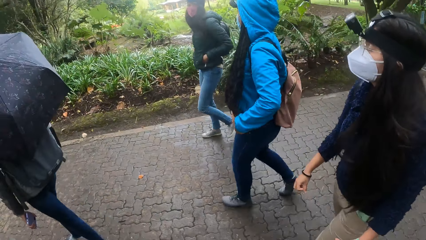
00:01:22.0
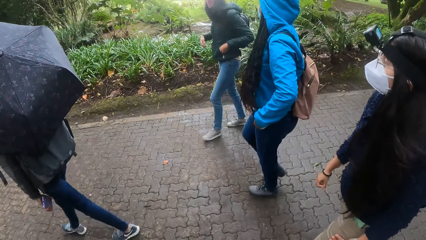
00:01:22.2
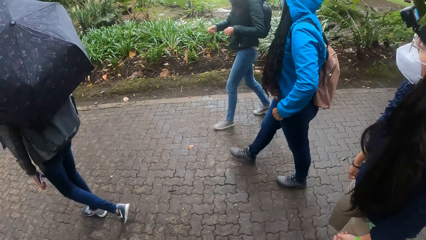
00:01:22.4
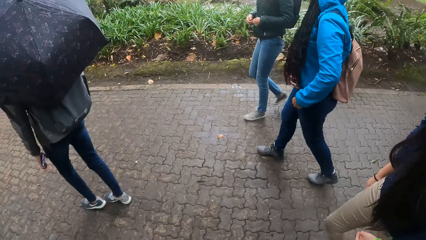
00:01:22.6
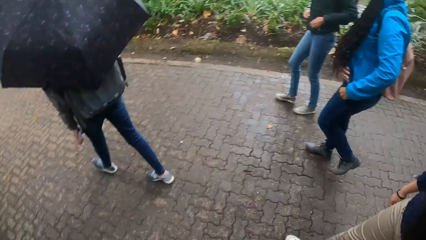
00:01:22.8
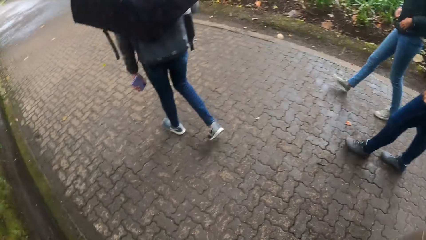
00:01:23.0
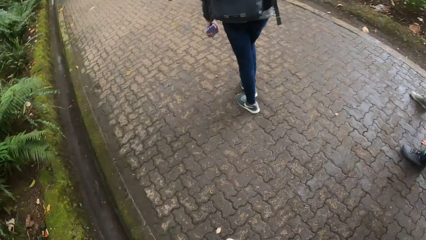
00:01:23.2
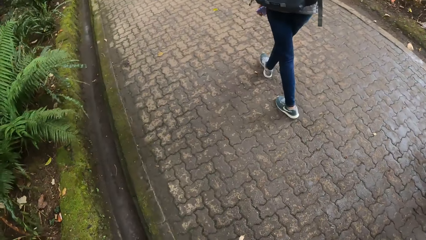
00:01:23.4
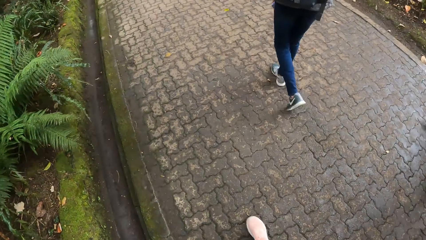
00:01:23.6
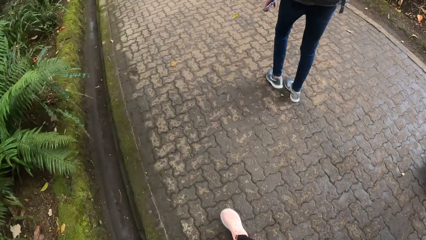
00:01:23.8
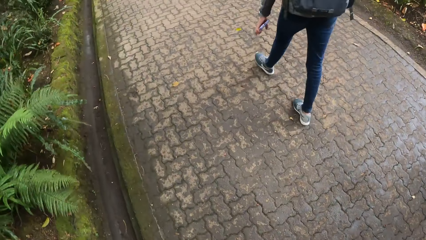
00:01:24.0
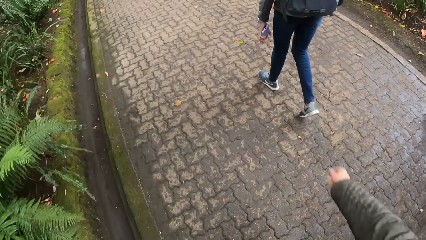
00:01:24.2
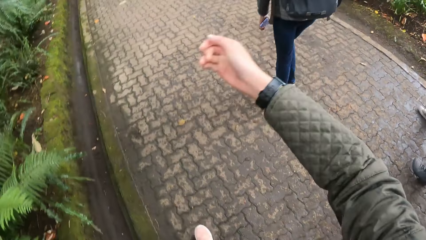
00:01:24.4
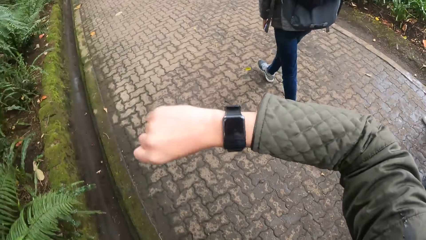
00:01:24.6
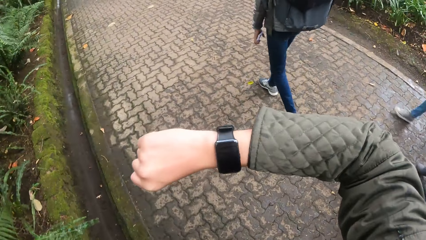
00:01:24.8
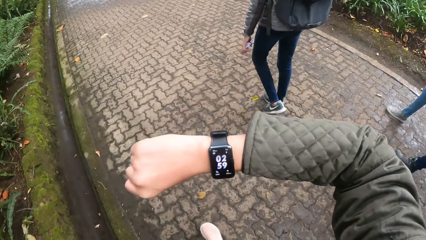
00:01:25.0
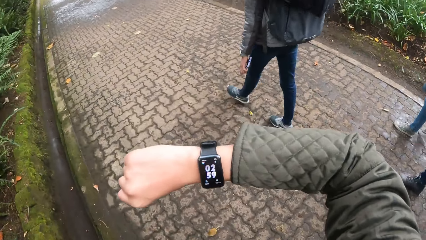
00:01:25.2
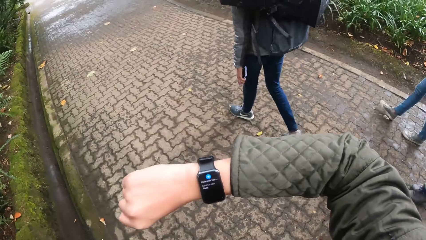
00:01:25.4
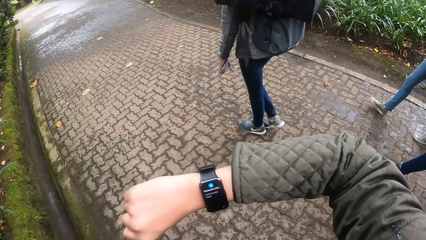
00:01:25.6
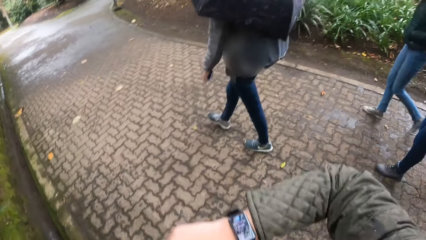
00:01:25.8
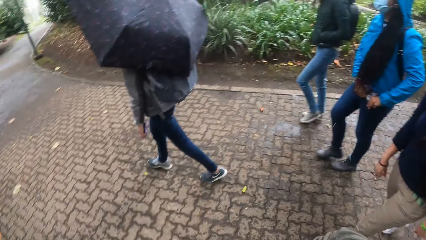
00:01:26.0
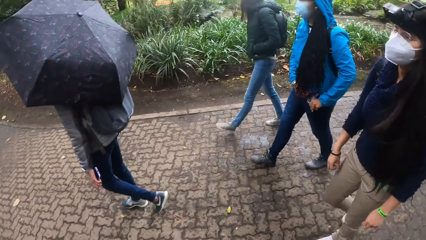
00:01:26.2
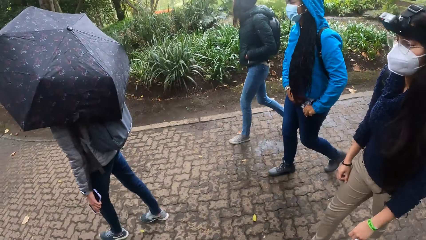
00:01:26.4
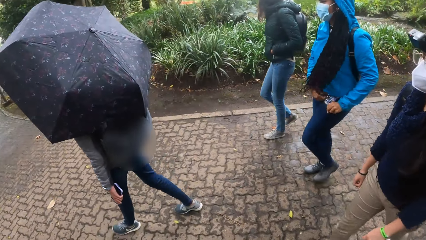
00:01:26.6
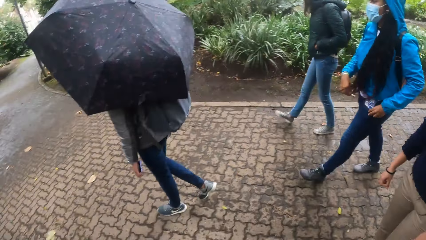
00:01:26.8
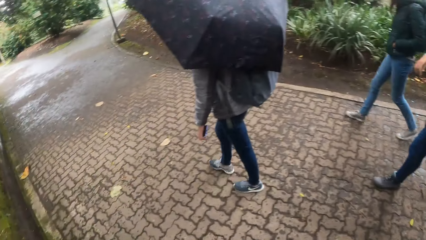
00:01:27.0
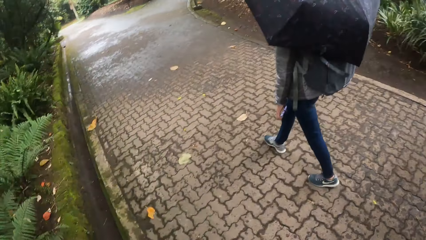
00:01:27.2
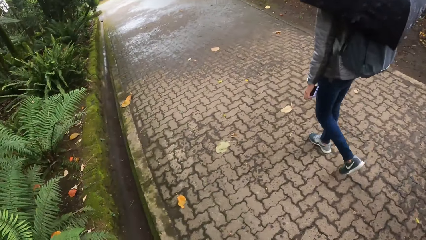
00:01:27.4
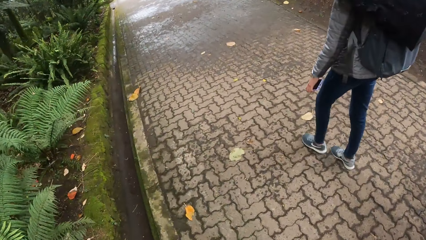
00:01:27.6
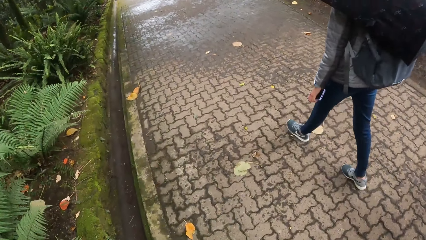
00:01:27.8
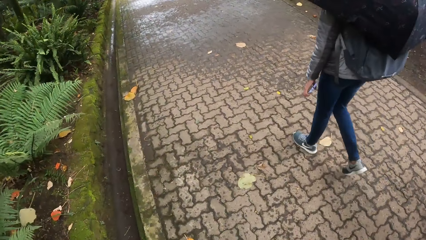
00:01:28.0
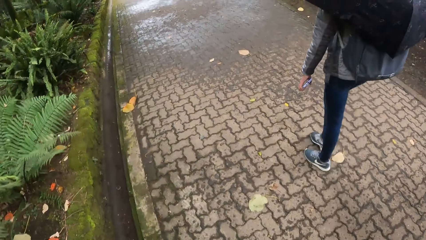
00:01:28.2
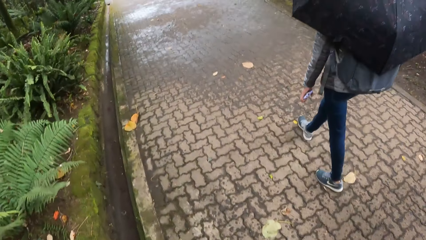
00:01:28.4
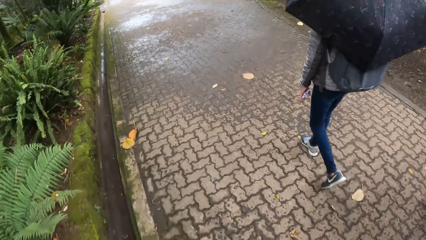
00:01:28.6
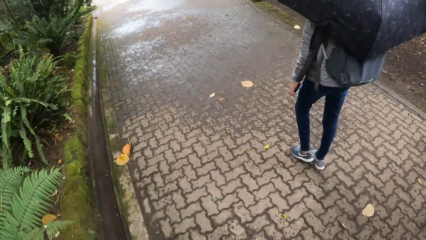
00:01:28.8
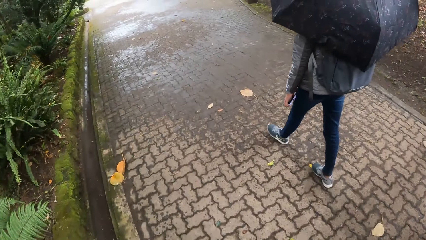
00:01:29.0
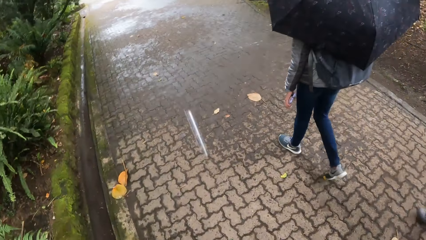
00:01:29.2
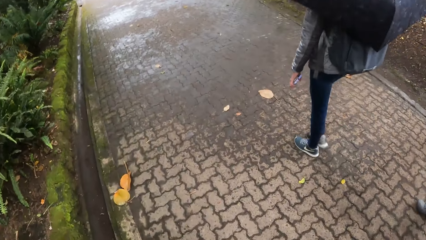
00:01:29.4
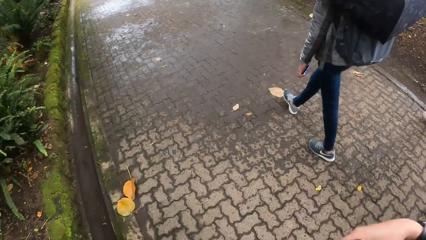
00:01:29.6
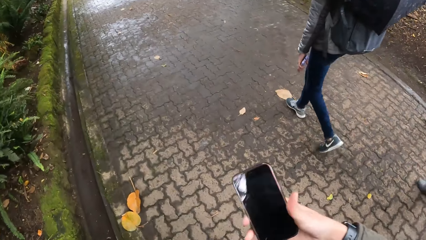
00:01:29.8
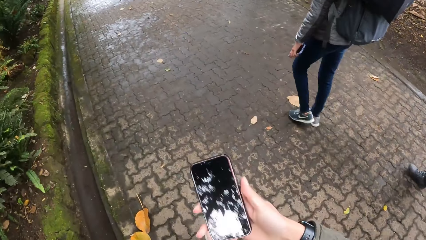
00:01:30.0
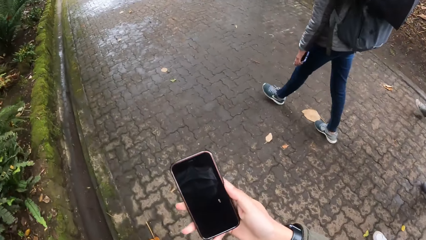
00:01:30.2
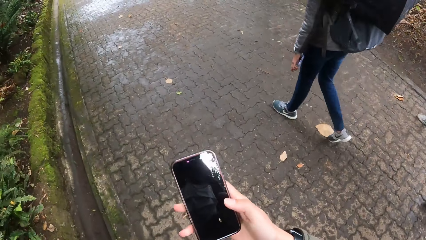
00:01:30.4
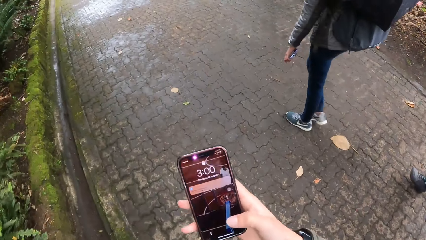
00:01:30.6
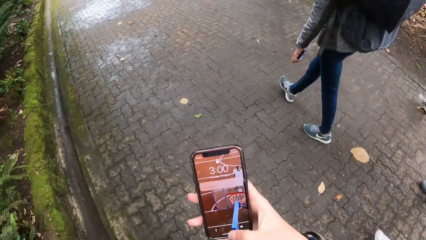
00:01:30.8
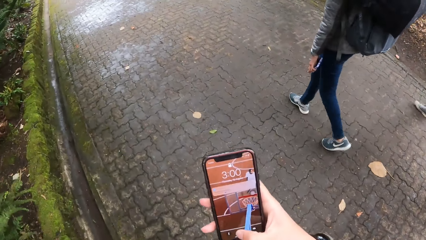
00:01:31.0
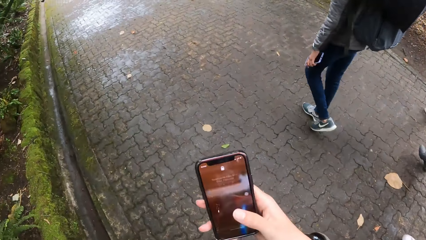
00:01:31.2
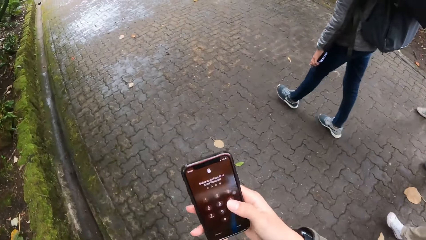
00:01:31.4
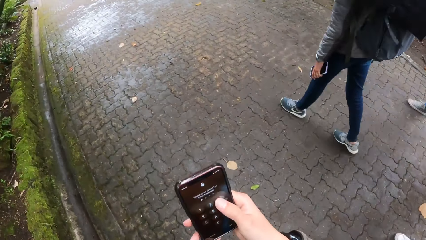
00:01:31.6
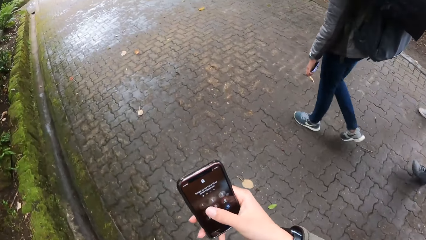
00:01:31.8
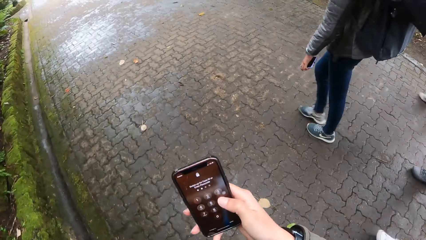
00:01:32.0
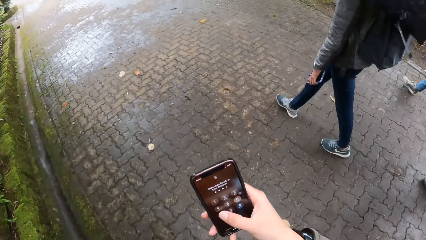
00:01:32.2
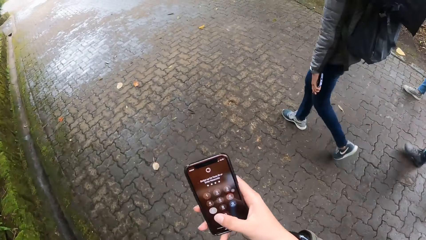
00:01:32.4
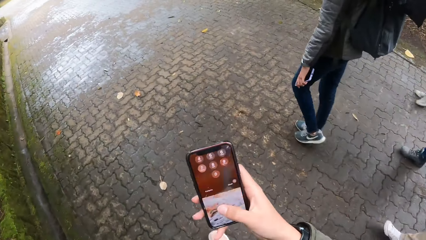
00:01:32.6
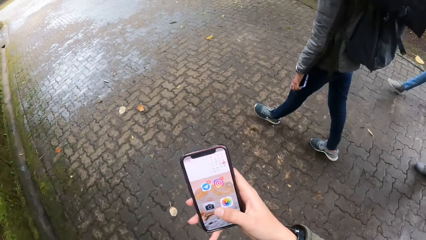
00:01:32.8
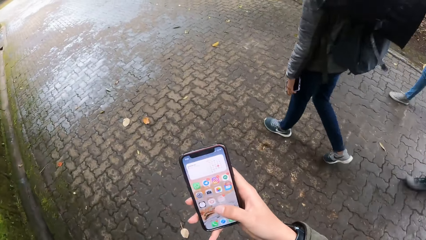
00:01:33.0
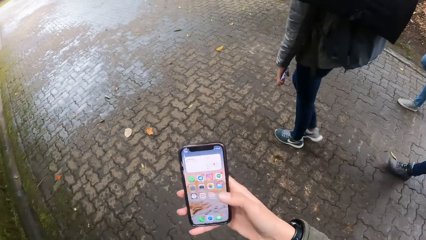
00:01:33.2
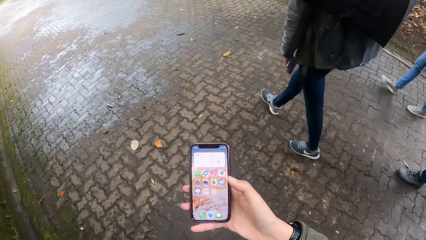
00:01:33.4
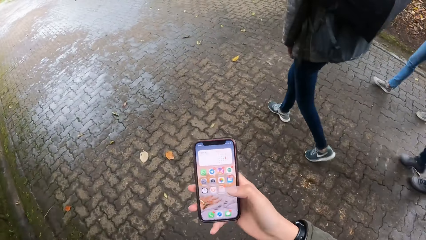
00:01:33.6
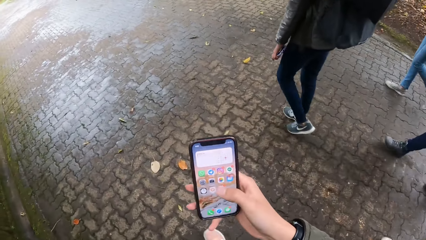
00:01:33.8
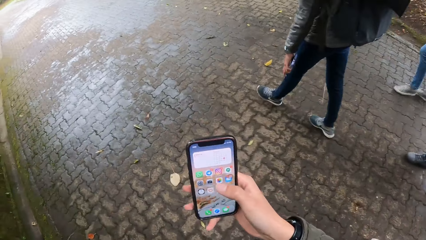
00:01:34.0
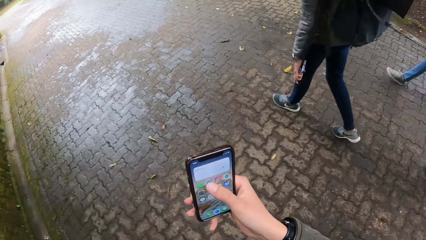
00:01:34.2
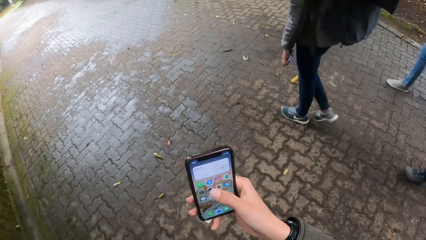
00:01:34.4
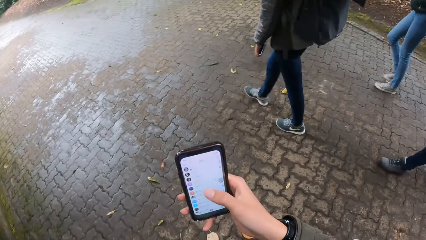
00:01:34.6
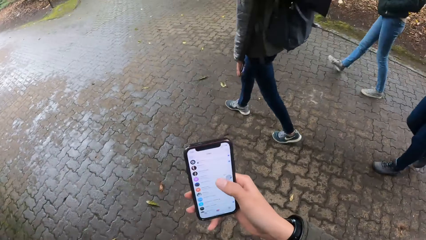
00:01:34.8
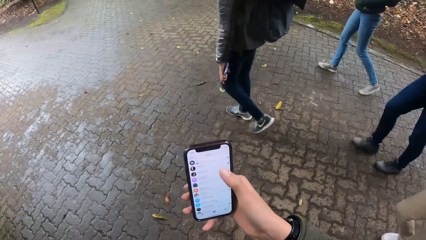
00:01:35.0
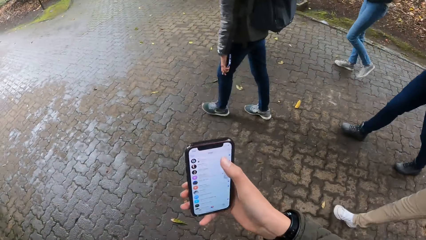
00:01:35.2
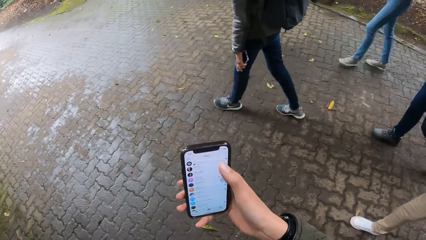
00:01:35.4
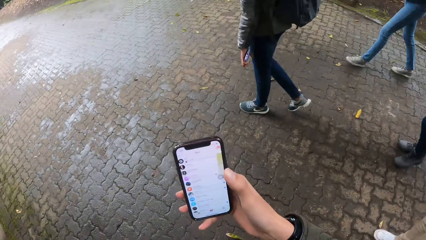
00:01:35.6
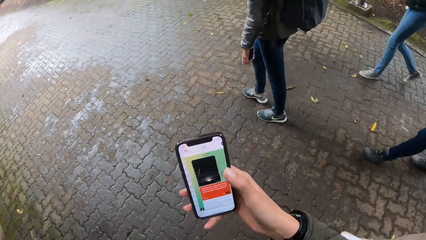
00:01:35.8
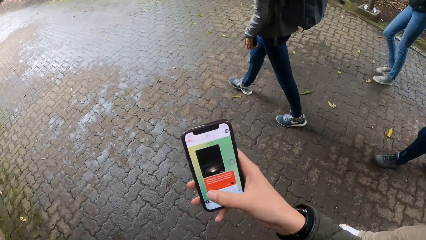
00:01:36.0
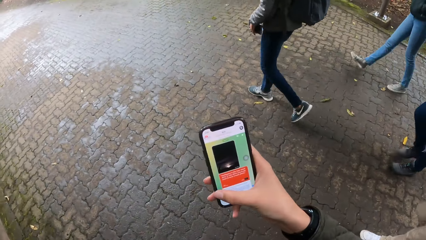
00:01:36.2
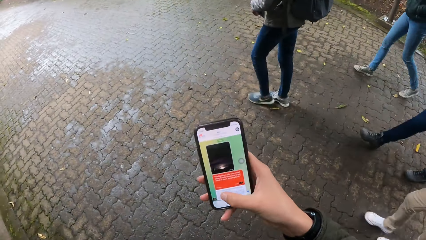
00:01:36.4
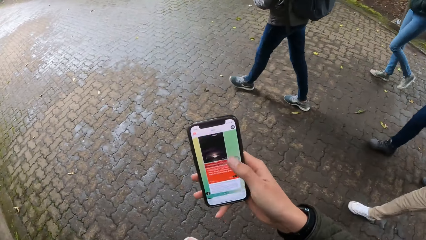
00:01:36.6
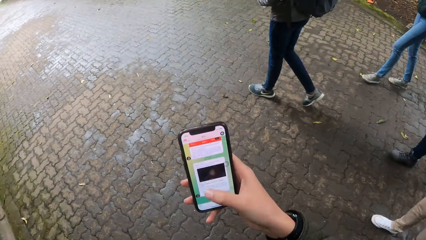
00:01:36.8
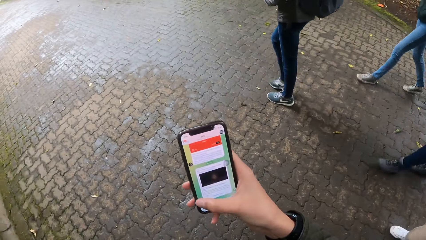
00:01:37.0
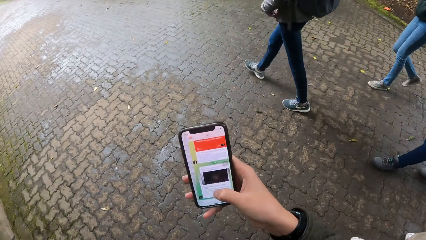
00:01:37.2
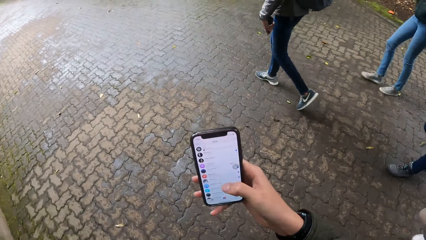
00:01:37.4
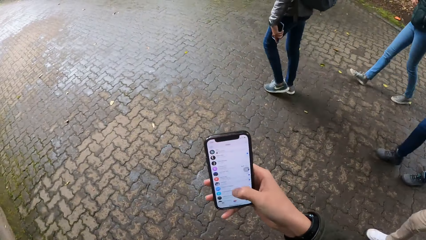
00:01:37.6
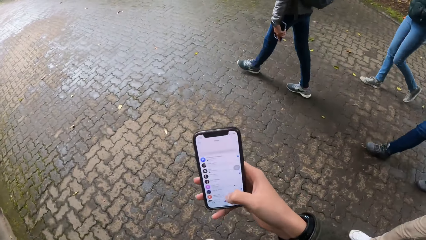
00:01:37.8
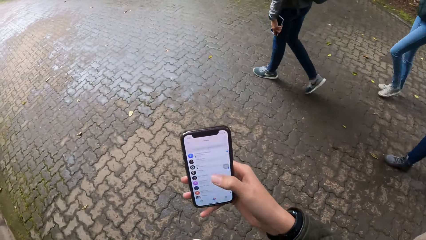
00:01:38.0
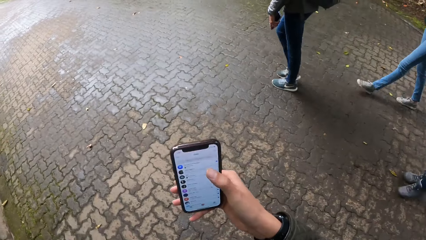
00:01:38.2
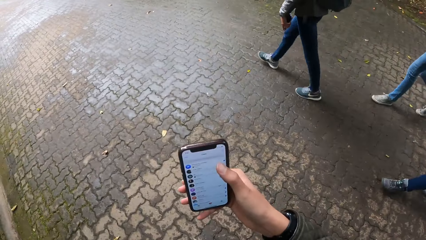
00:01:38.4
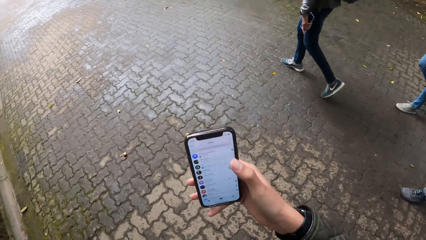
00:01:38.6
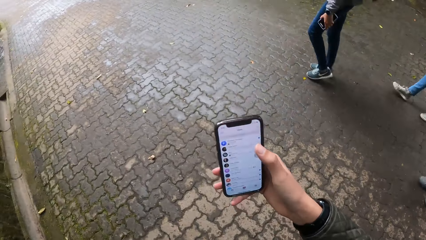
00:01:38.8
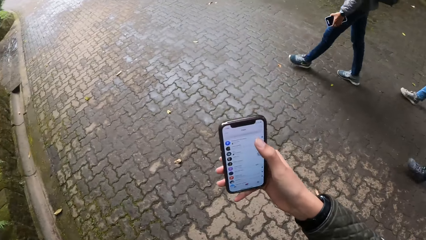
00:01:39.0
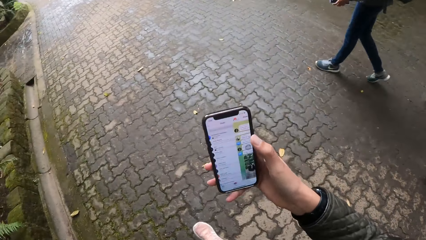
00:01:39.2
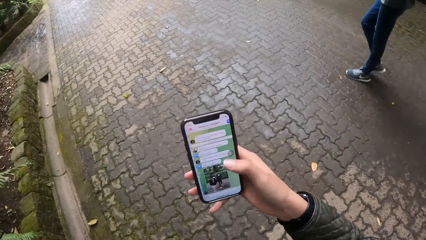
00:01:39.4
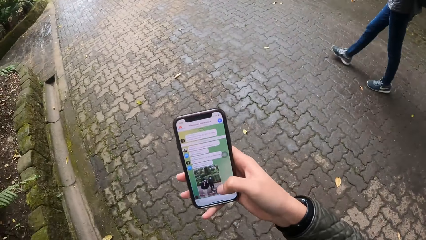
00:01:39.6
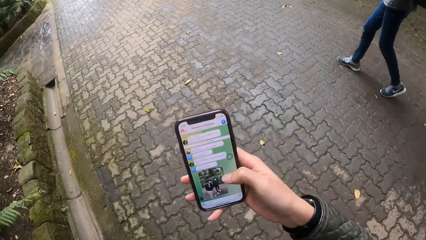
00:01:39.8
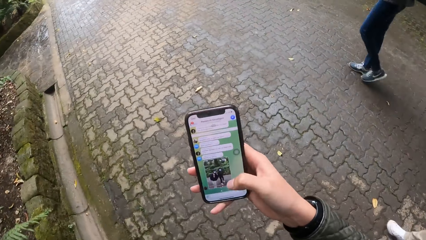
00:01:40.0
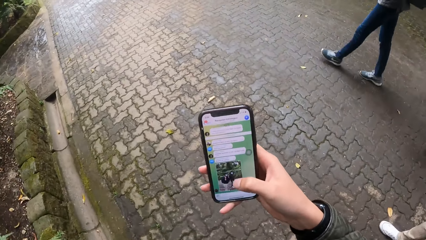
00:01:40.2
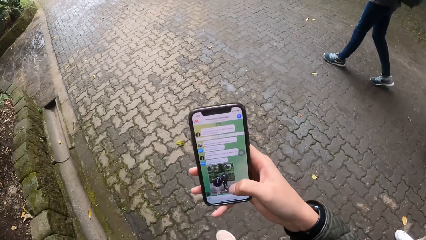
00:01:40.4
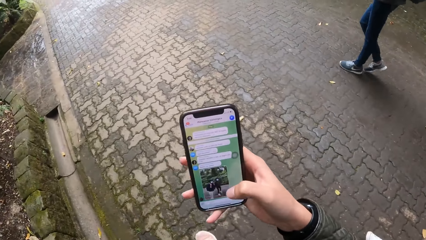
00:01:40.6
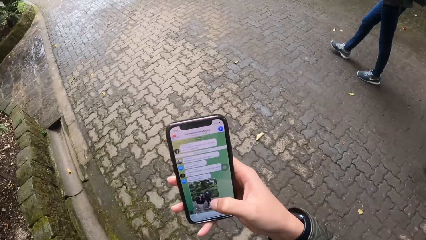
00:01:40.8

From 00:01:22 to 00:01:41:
The camera wearer checks the time on a wrist watch on her right hand. She picks up the cellphone. She operates the phone with her right hand. She scrolls on the cell phone.
